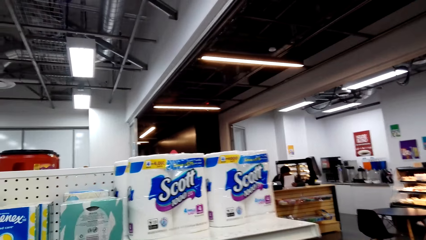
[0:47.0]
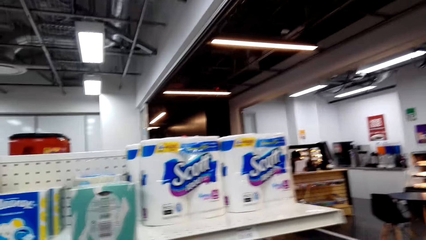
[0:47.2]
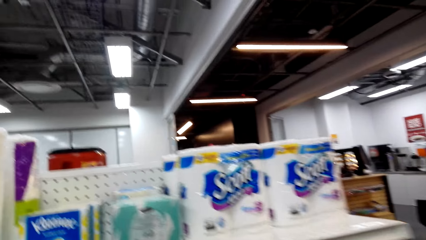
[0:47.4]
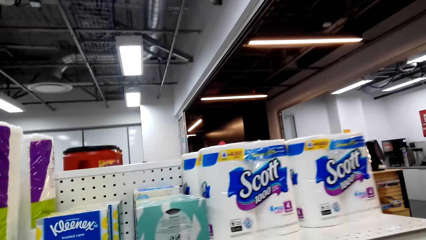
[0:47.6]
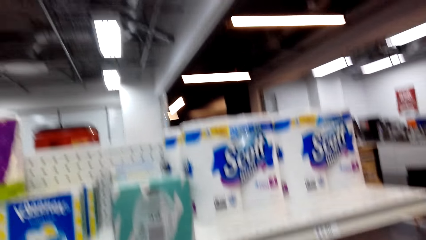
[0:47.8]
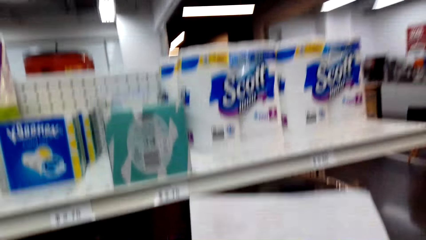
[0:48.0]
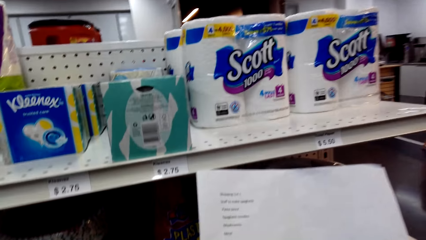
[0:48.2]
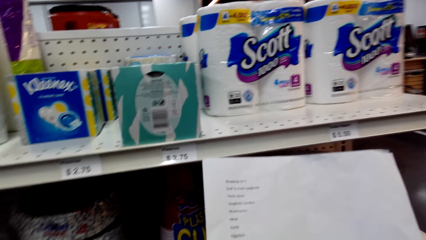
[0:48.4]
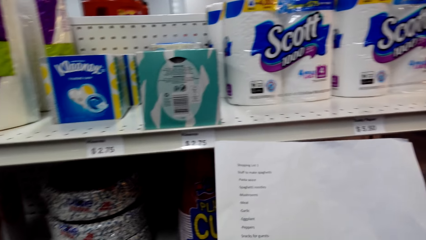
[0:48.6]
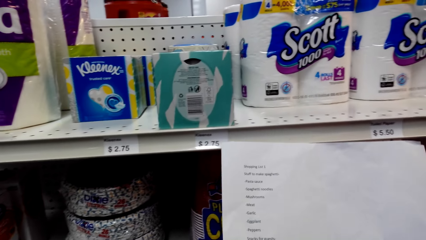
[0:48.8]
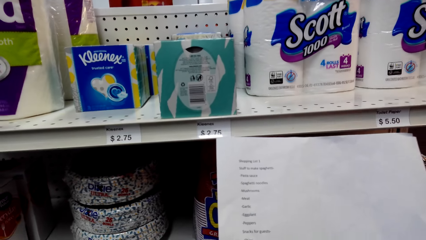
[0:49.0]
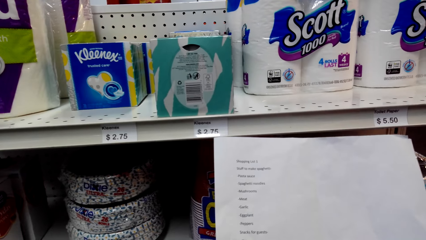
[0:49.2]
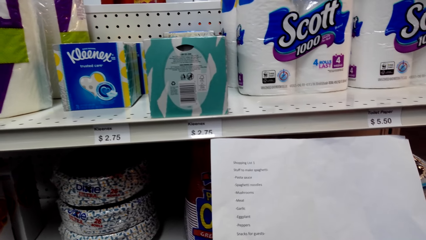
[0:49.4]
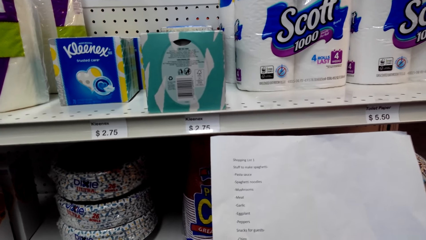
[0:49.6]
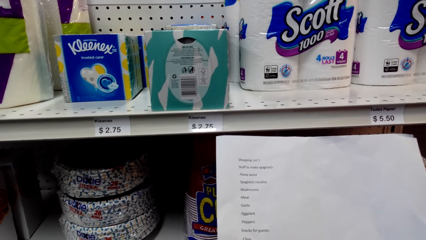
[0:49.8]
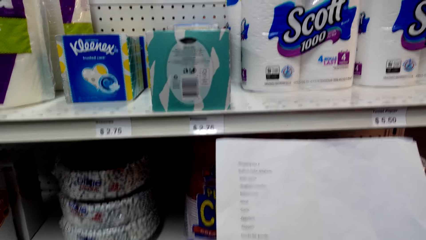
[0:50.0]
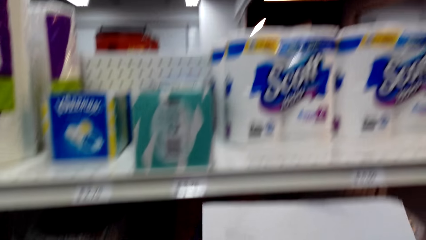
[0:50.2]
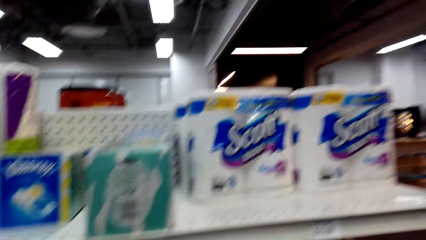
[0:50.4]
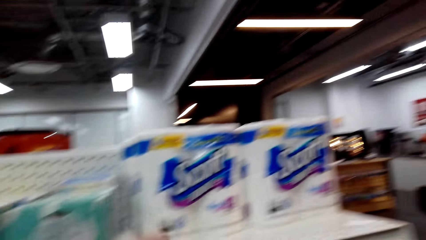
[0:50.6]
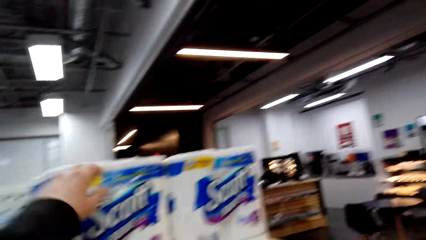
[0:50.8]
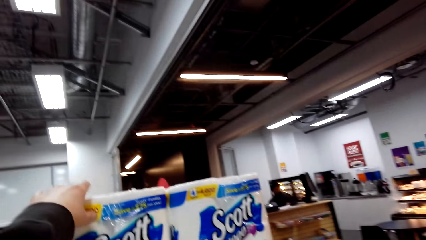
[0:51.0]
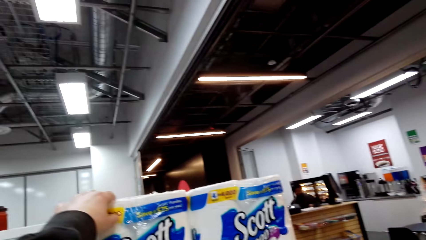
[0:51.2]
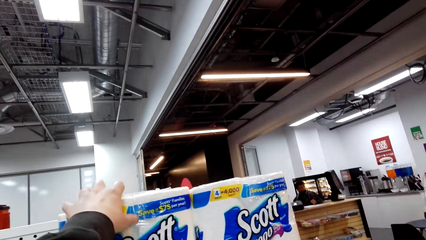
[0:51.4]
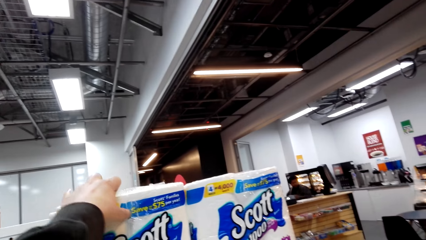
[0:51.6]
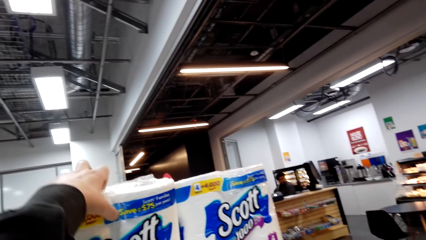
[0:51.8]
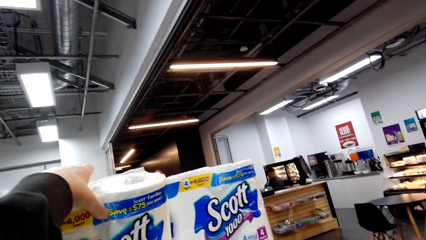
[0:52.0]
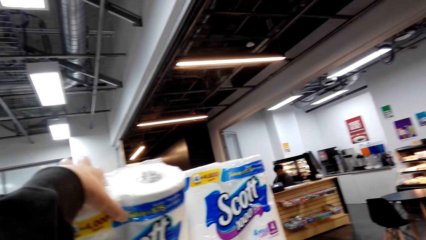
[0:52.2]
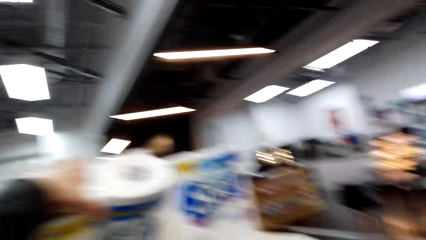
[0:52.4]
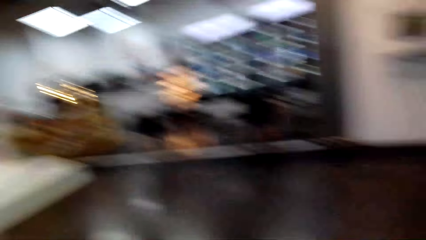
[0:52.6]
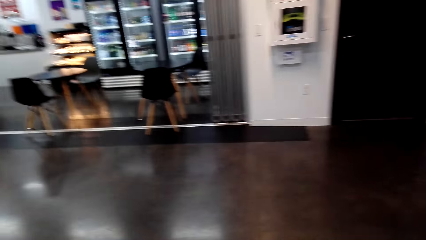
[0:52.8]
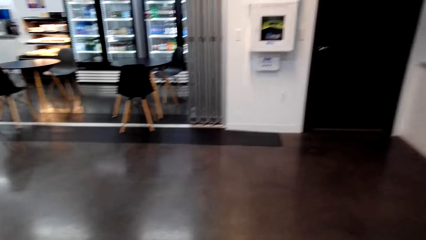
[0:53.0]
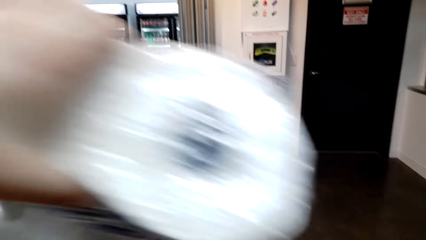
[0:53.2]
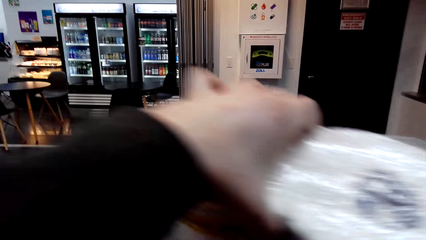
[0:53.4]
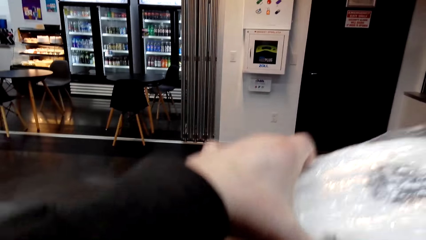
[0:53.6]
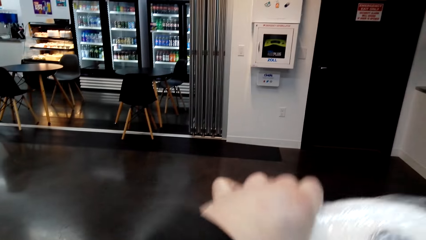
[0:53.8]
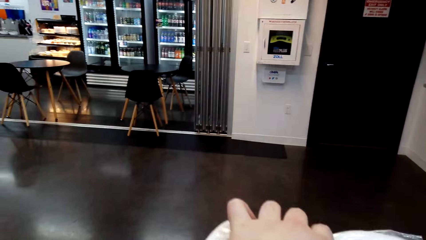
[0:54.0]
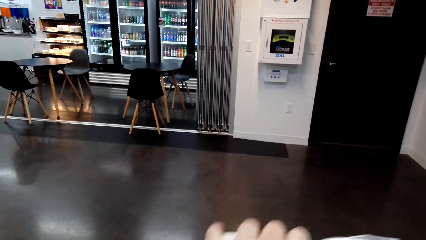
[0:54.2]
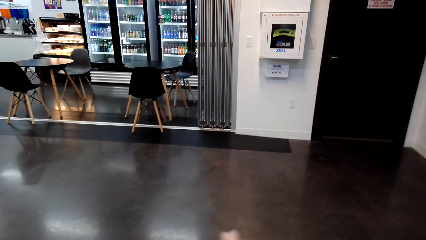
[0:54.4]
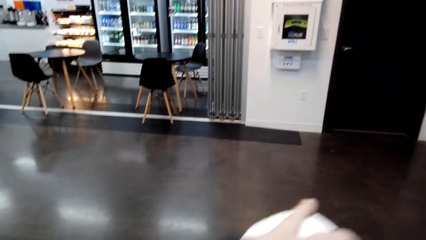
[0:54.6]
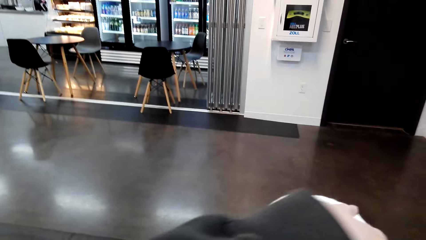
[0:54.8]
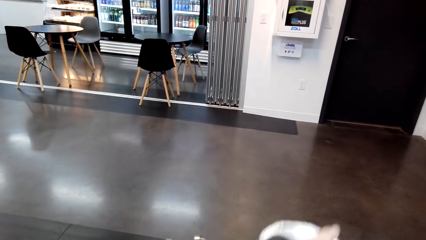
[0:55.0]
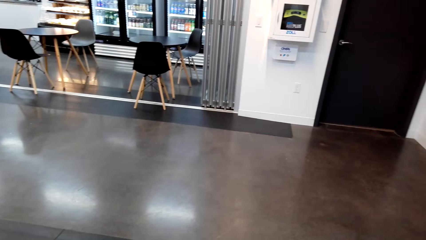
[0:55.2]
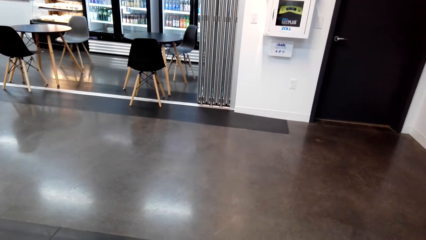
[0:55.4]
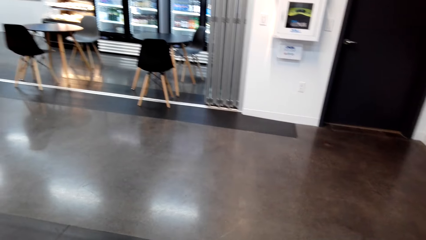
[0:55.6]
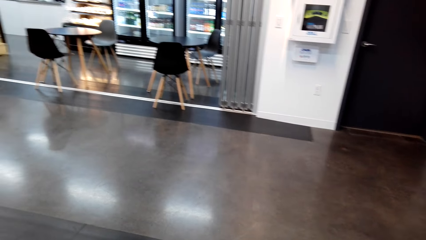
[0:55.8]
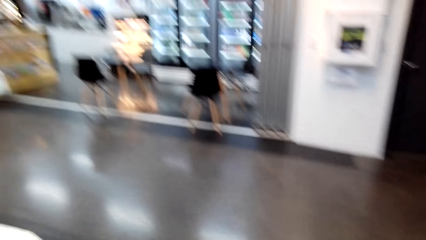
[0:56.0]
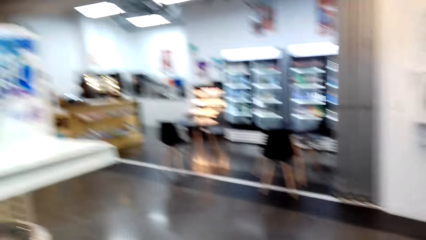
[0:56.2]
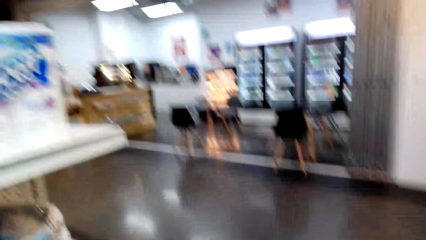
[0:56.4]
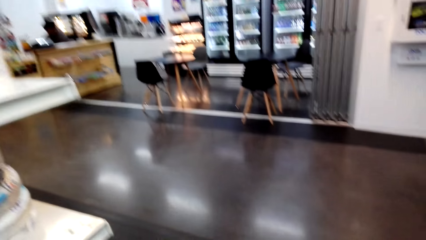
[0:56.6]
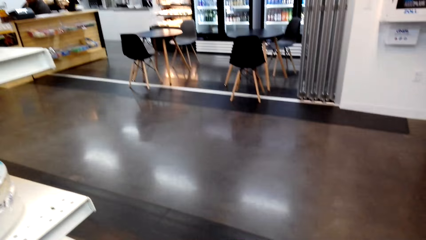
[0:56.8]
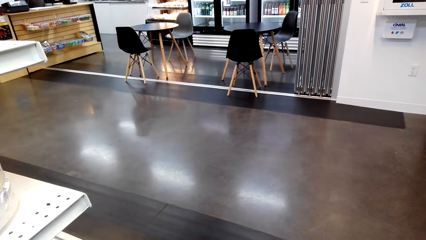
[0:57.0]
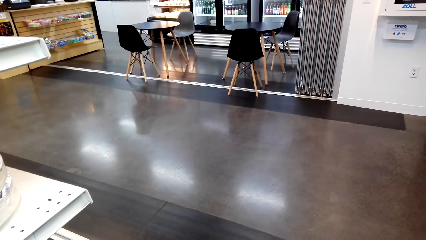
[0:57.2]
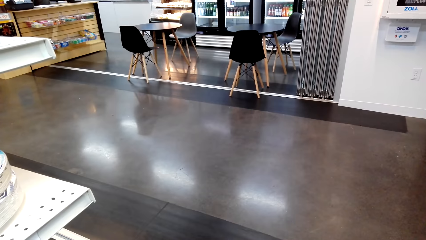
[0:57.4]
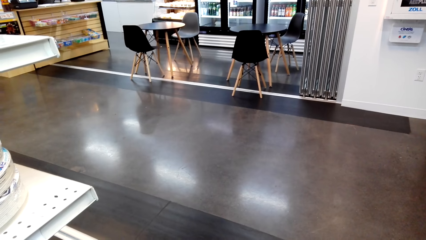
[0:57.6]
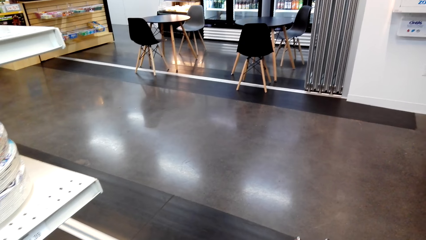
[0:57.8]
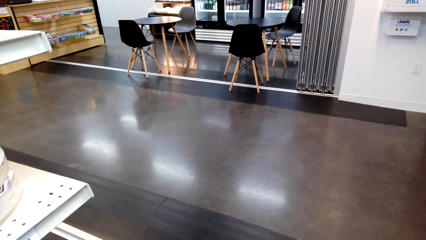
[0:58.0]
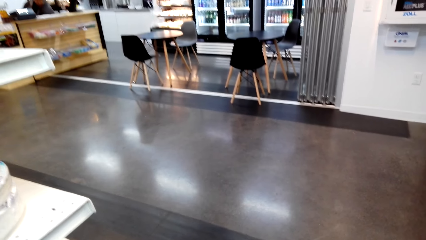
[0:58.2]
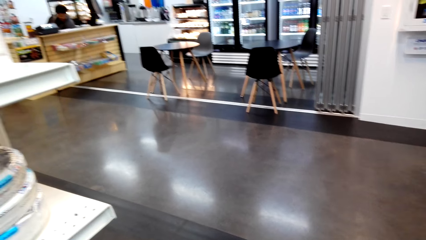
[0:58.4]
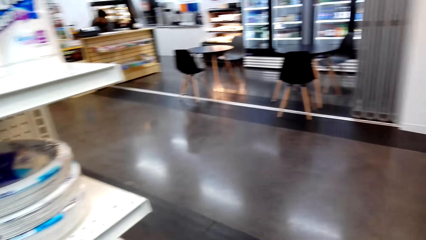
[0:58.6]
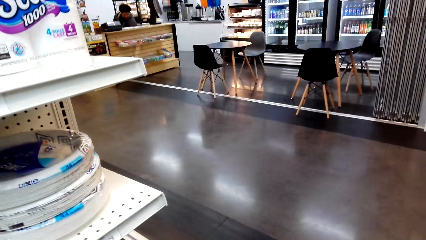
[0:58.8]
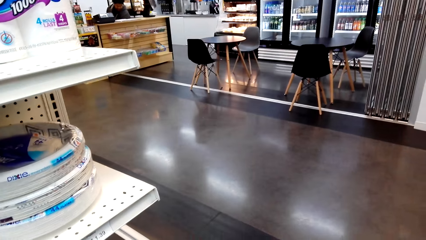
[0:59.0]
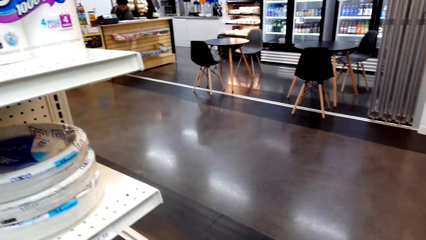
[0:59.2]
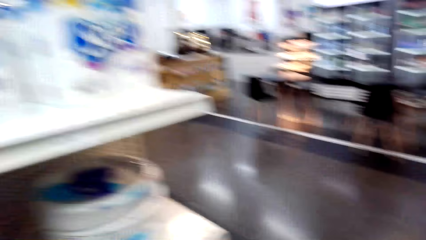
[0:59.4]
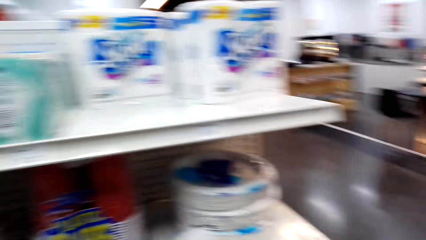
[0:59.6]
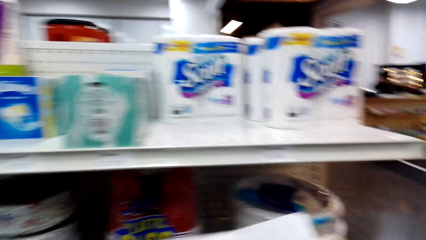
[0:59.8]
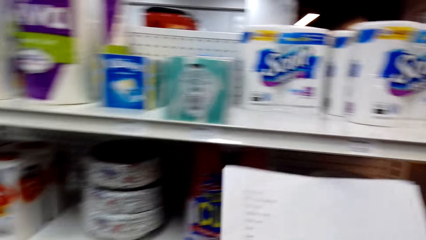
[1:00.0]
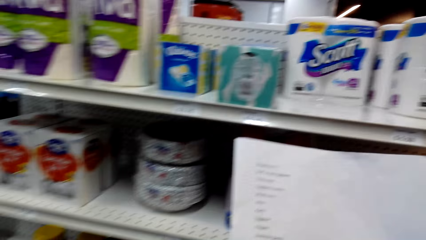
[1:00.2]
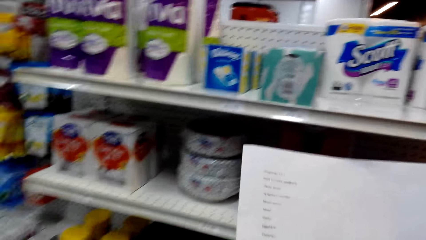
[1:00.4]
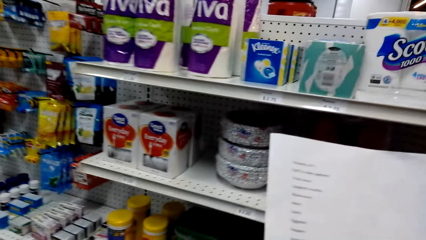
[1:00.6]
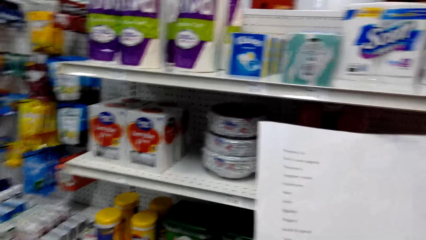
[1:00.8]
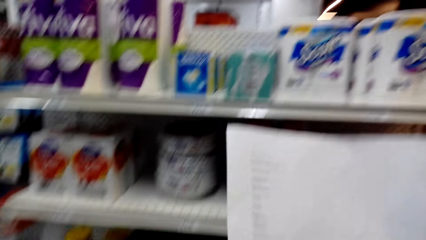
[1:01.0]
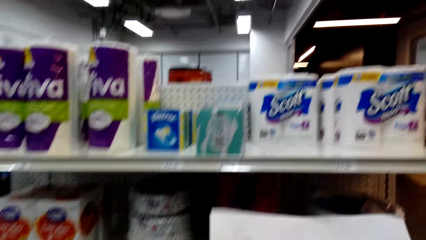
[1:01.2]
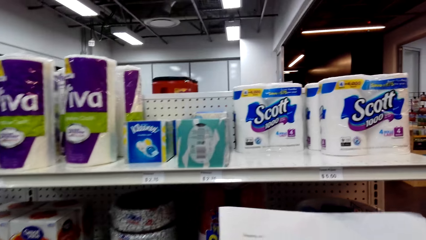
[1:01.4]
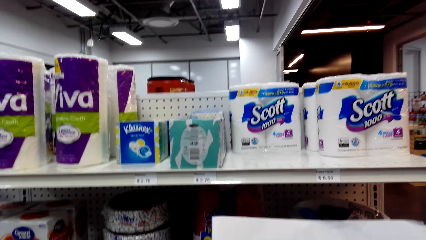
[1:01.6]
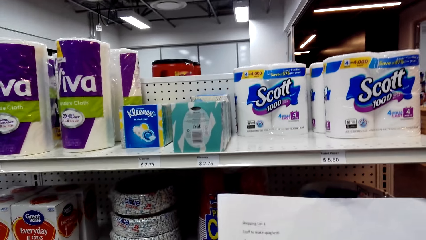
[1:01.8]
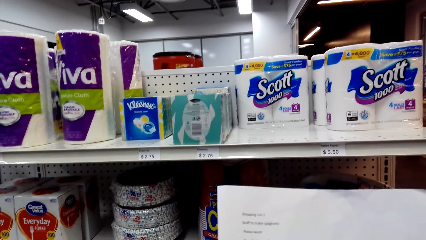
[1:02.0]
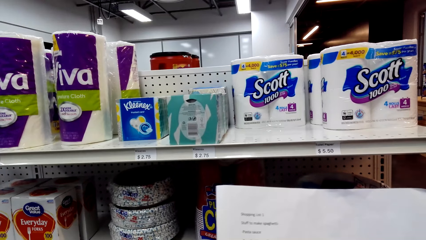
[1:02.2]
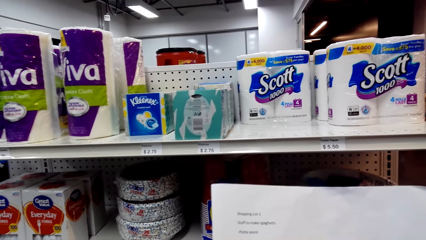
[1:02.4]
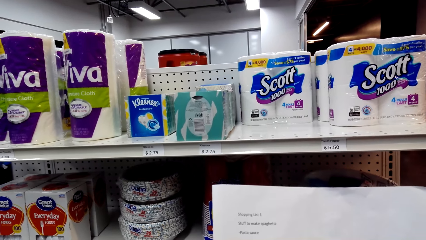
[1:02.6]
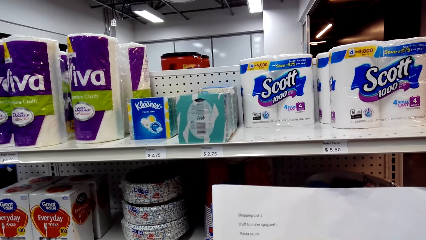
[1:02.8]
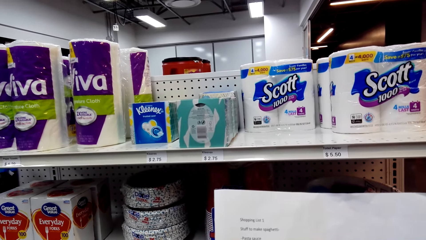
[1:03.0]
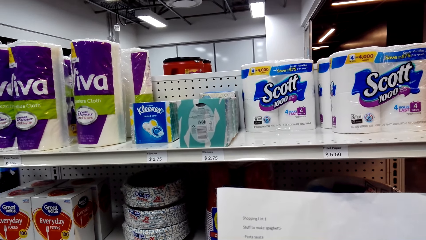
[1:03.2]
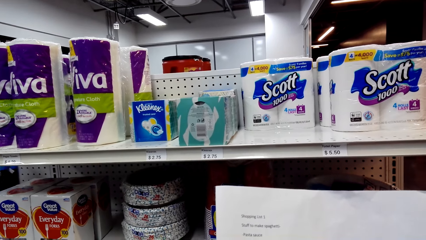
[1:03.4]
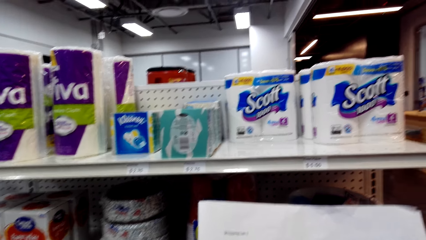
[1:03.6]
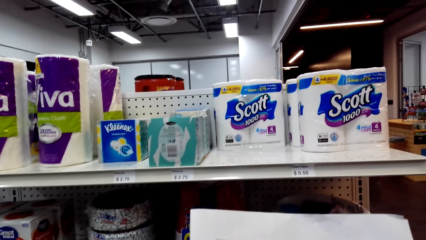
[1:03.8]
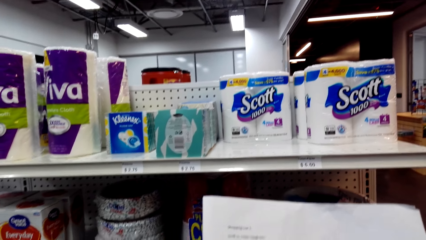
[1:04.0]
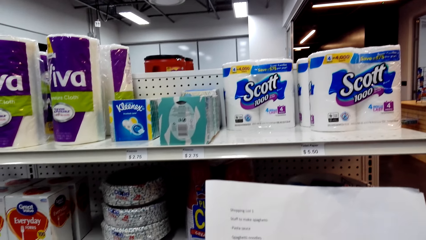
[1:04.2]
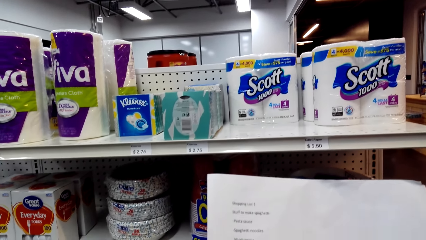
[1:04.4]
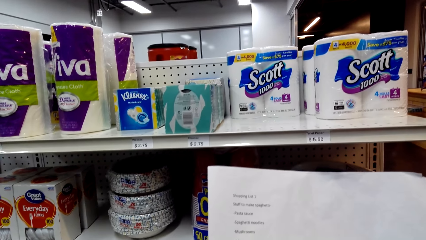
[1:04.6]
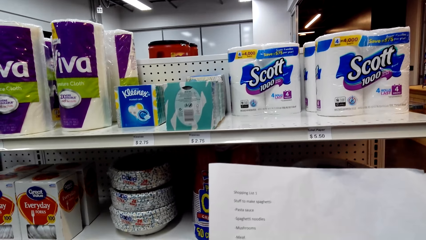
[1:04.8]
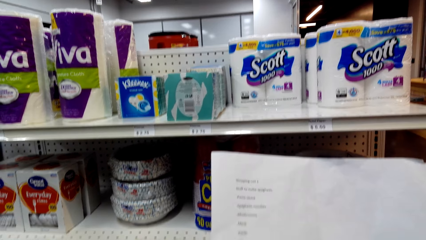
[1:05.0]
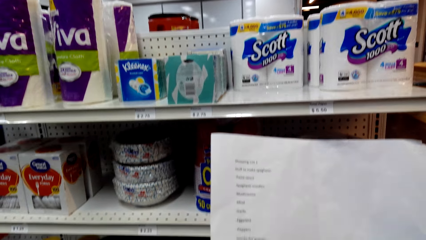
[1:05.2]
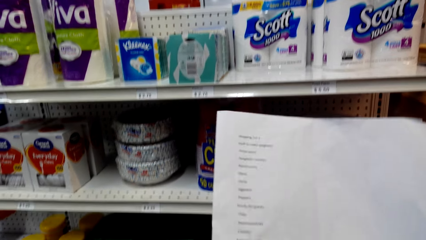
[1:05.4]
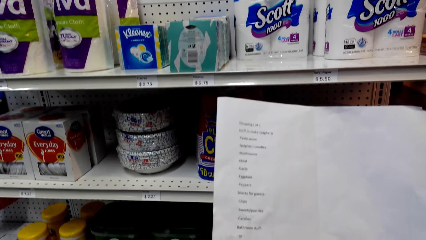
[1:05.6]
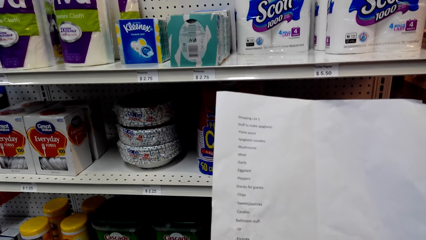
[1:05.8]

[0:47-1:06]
The camera wearer walks around the room. They look around. They read the shopping list. They pick up the serviettes from the shelf. They put the serviettes in the trolley or basket. They look around. They read the shopping list.
